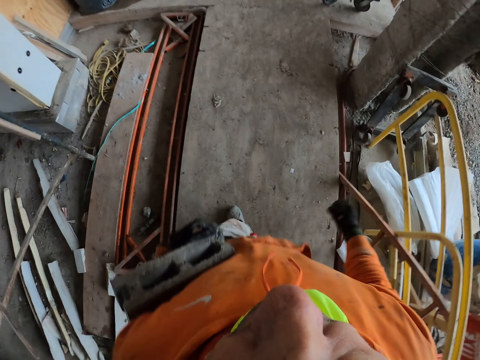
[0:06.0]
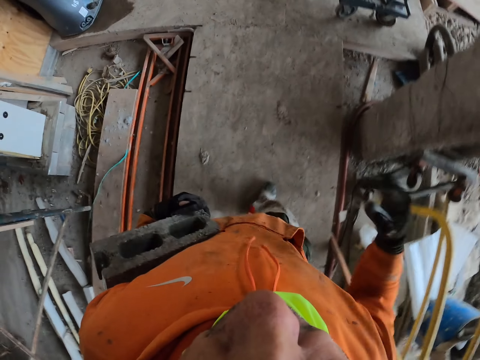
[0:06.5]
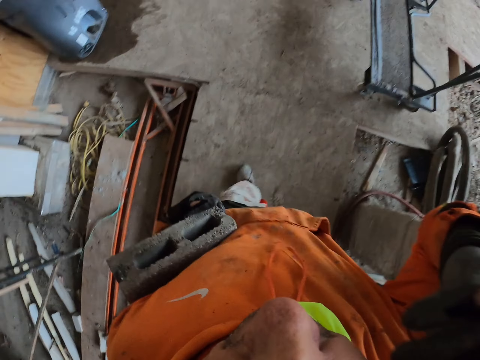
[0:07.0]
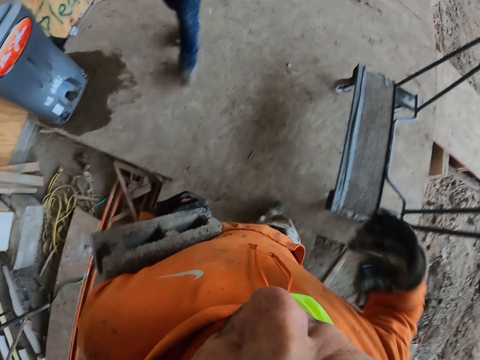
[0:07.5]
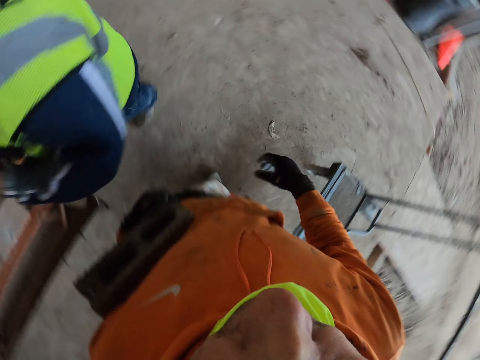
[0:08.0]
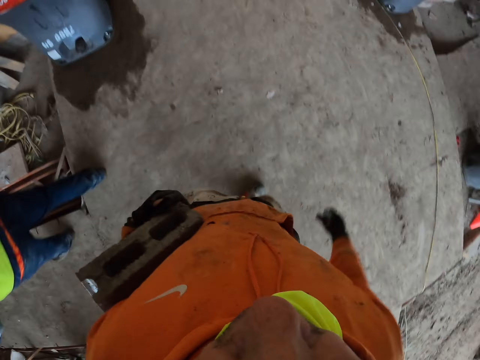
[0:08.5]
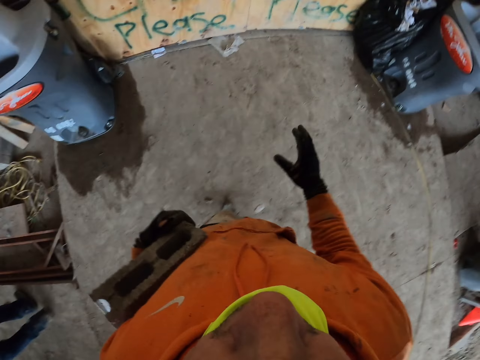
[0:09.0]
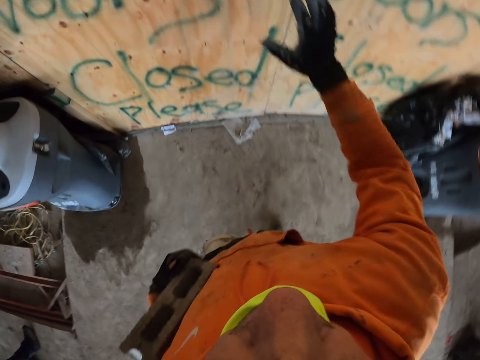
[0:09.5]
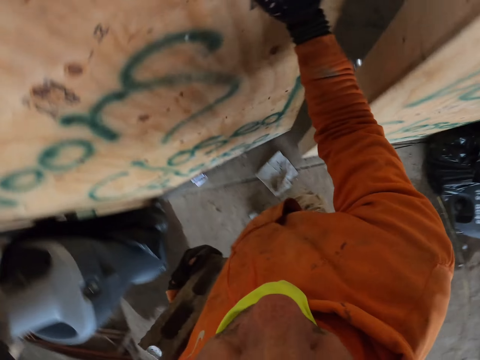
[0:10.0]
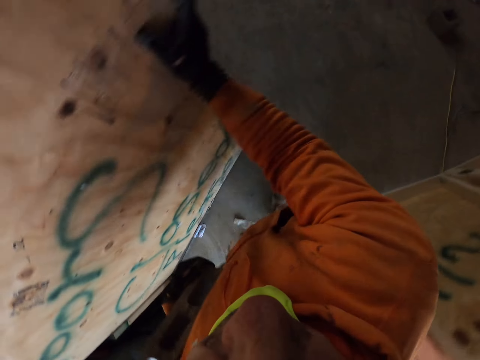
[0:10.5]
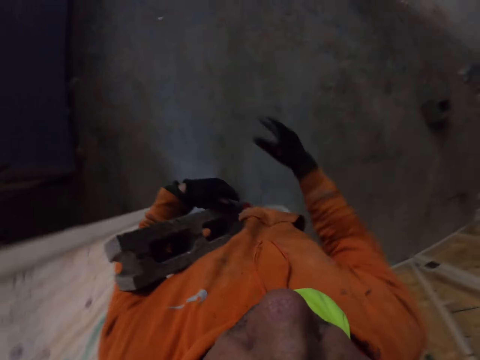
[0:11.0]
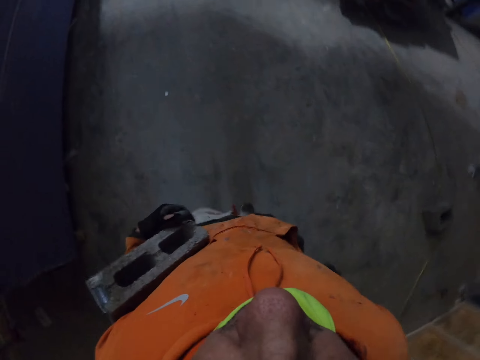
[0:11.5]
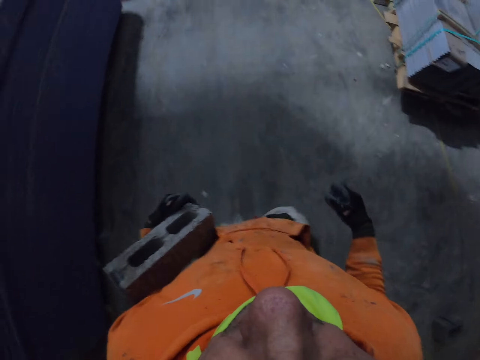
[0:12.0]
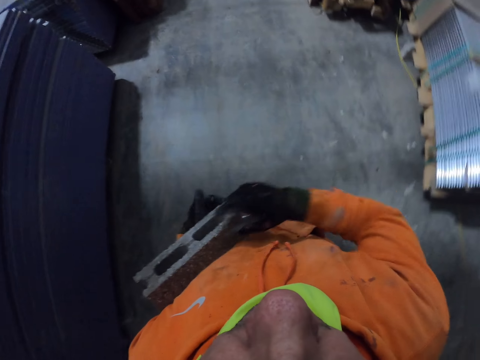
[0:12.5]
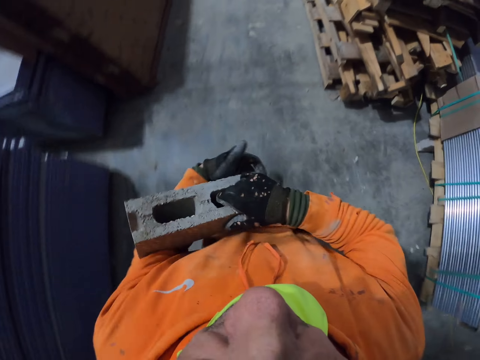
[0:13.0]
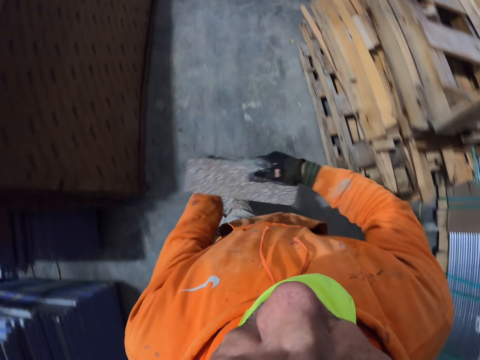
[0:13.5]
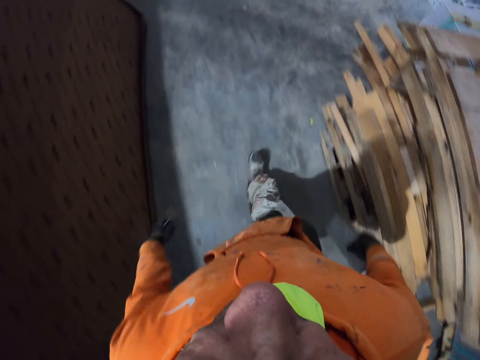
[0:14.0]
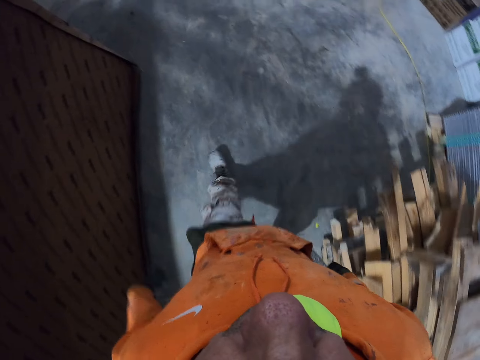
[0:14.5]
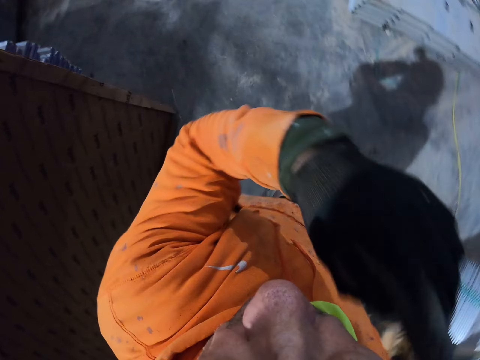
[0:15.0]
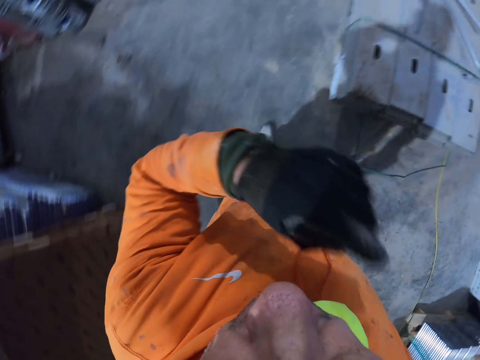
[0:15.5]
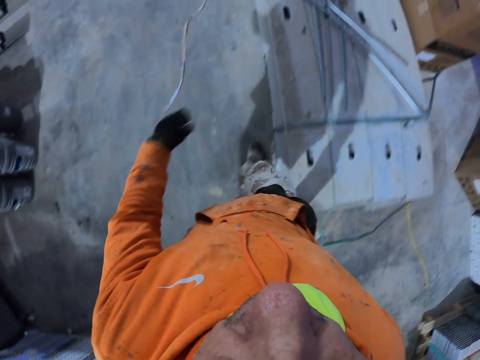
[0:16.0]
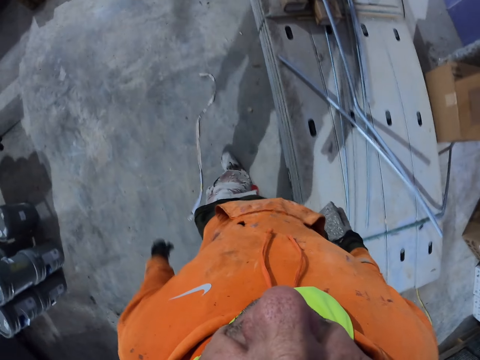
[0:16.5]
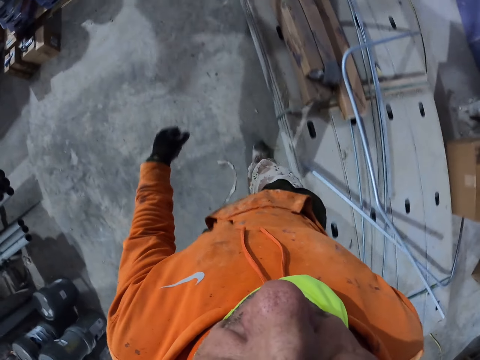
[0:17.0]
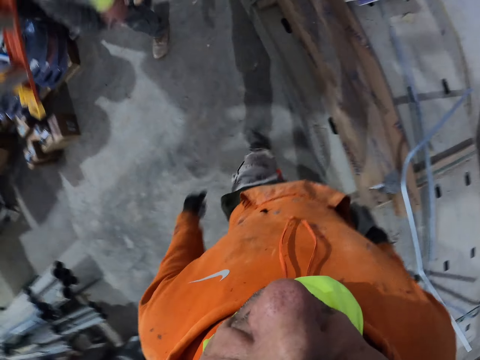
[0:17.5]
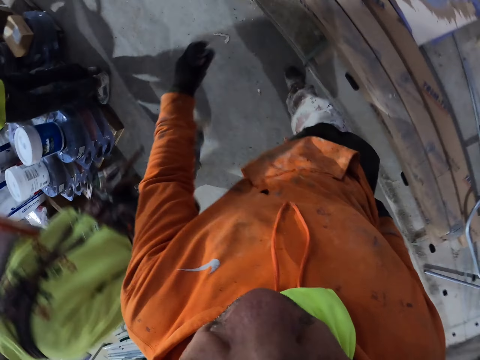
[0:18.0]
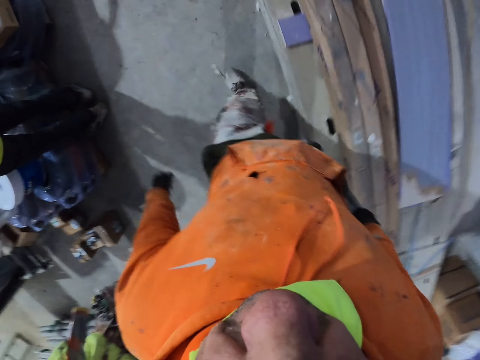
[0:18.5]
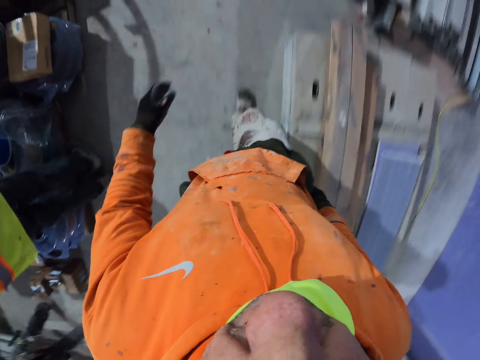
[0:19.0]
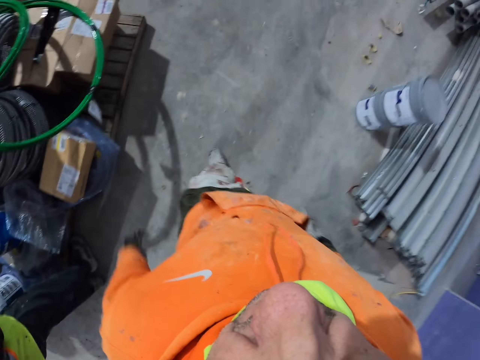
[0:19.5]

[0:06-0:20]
The camera wearer lifts his right hand. He walks in the building. He opens a door. He walks in the building. He passes the brick to the right hand. He walks in the building.

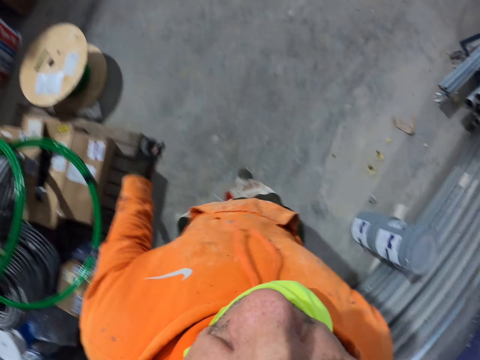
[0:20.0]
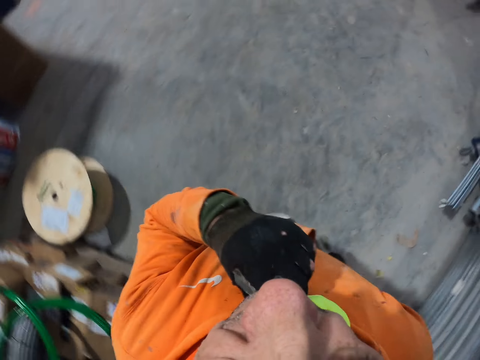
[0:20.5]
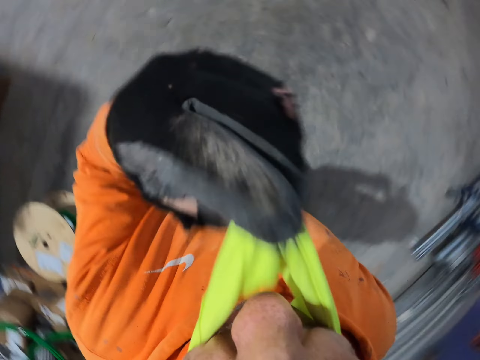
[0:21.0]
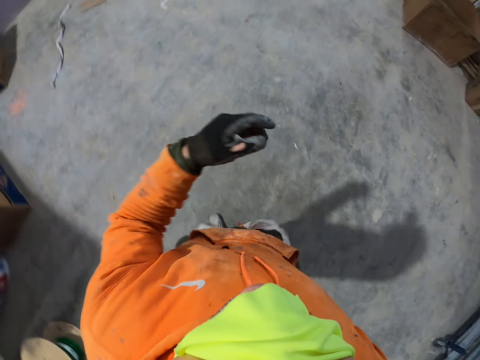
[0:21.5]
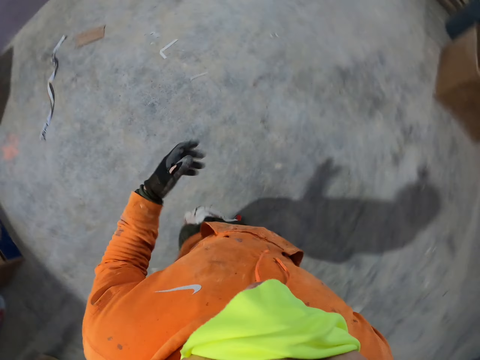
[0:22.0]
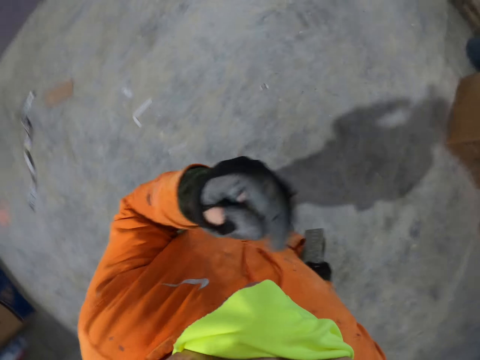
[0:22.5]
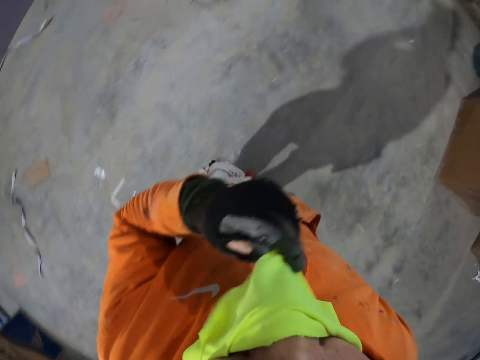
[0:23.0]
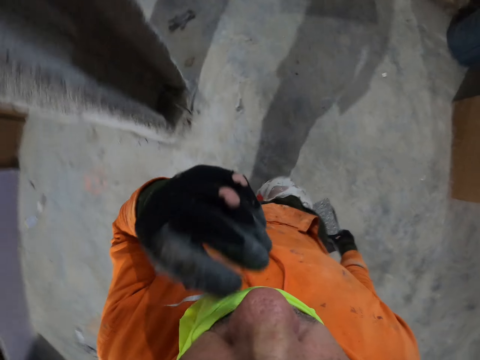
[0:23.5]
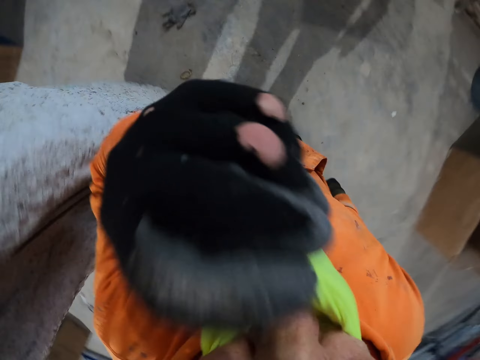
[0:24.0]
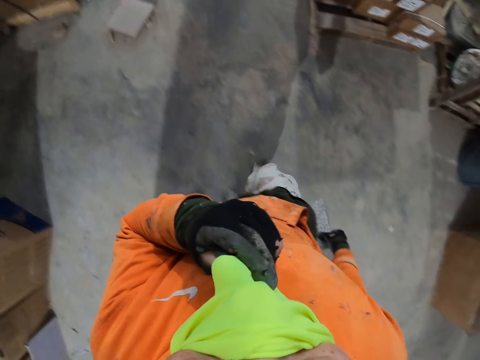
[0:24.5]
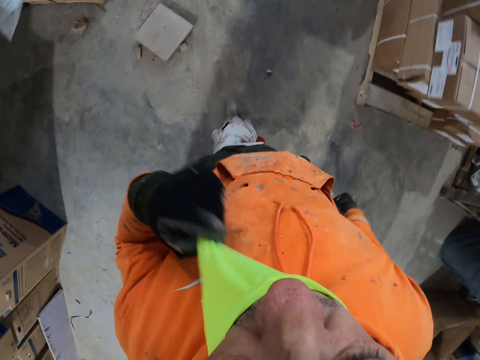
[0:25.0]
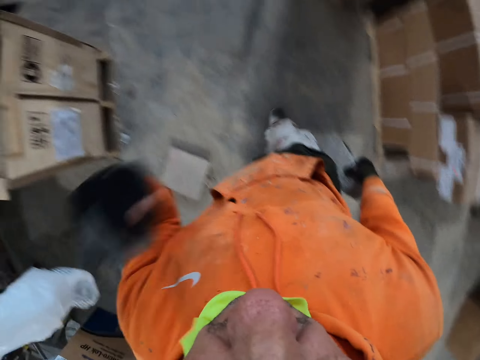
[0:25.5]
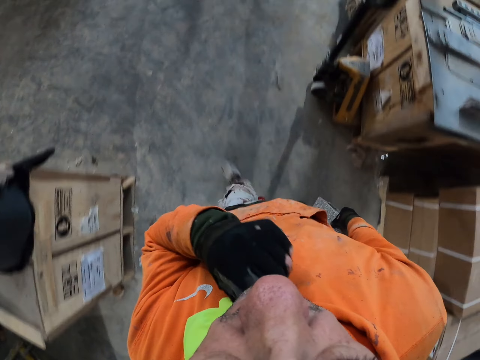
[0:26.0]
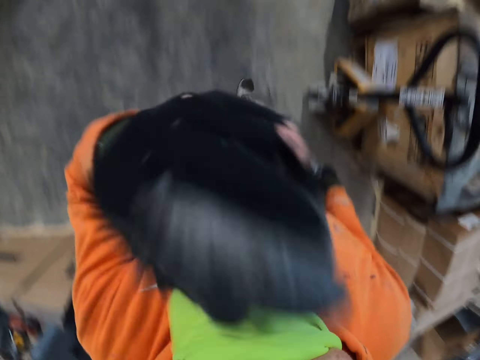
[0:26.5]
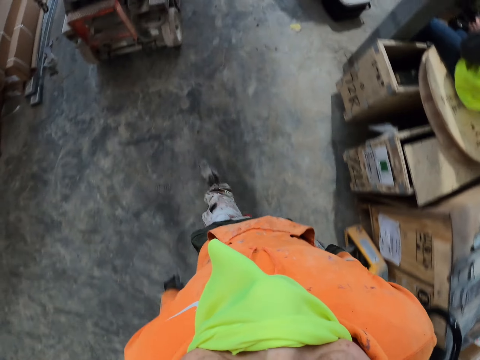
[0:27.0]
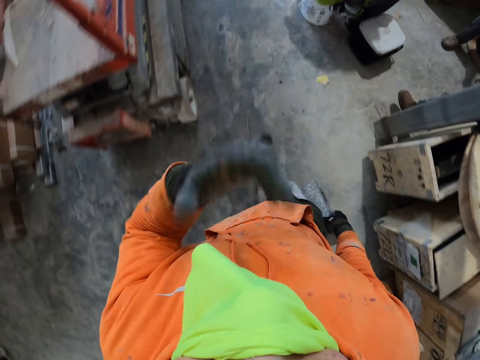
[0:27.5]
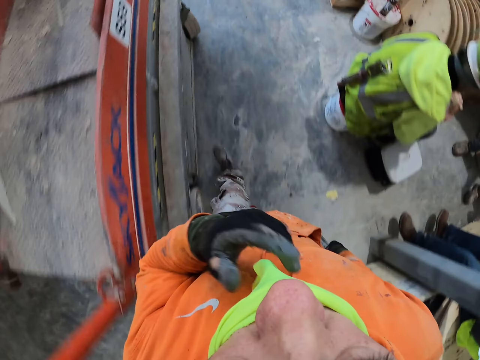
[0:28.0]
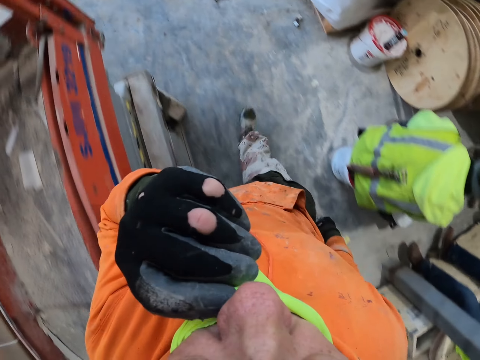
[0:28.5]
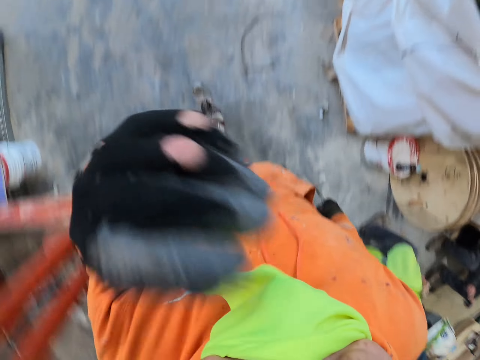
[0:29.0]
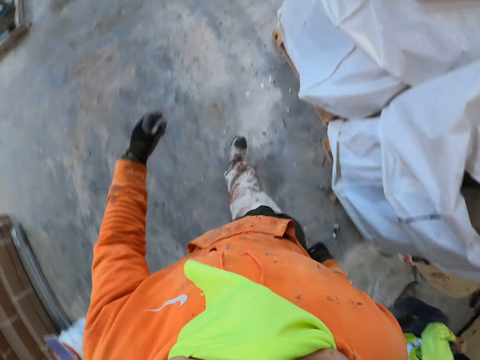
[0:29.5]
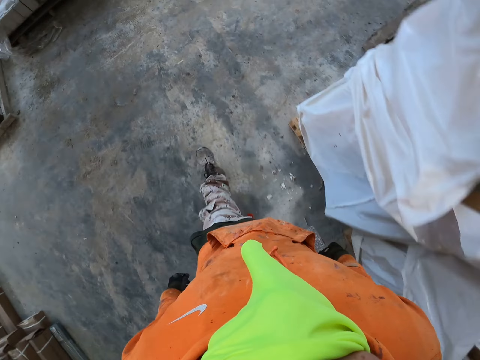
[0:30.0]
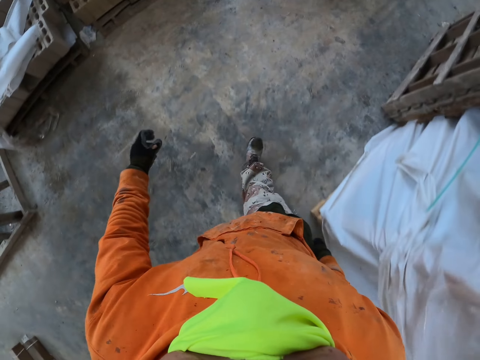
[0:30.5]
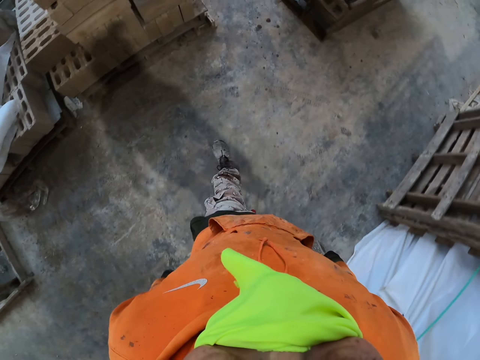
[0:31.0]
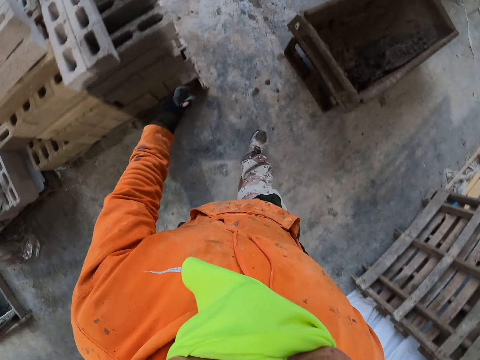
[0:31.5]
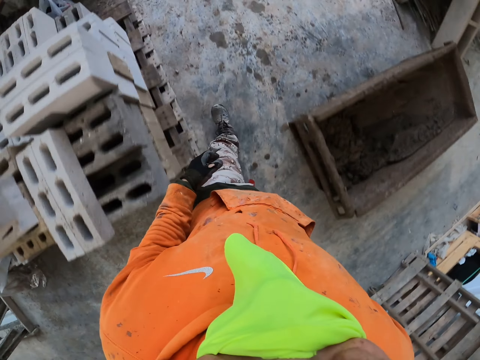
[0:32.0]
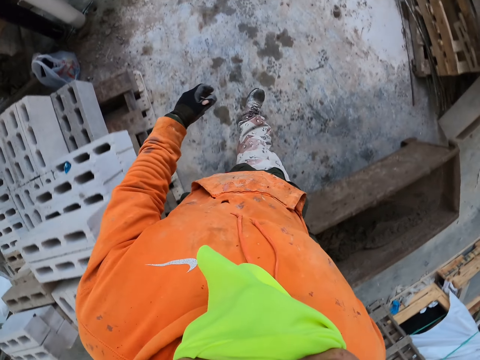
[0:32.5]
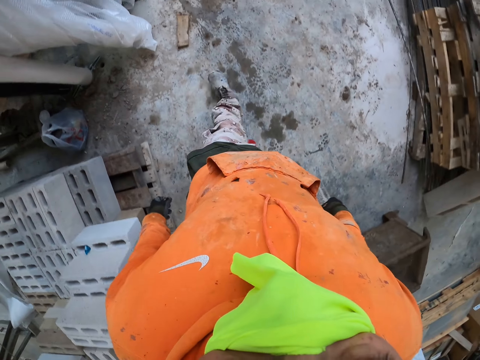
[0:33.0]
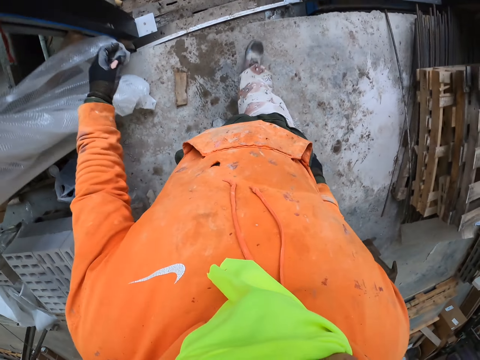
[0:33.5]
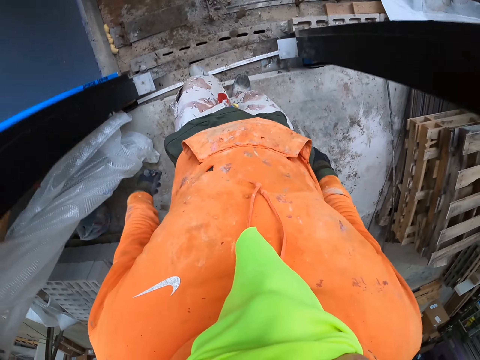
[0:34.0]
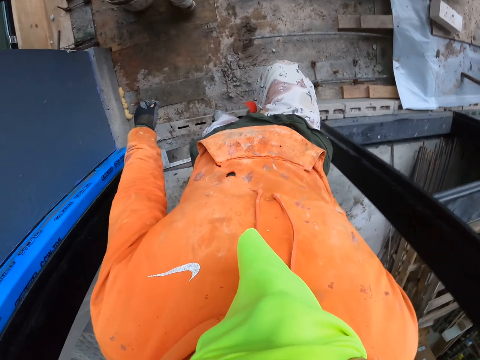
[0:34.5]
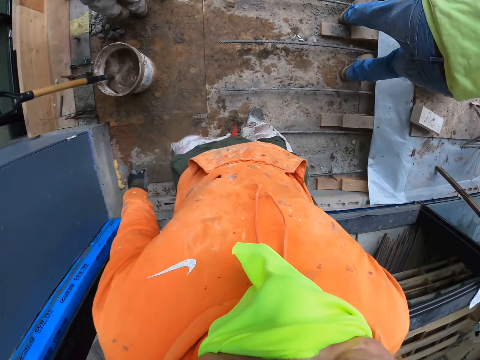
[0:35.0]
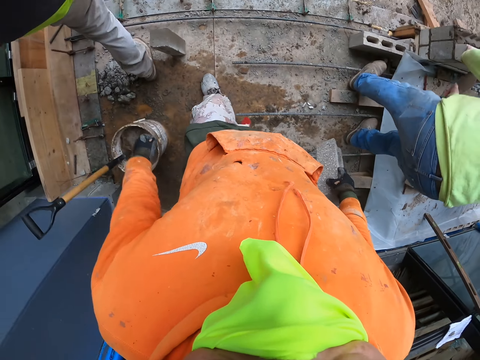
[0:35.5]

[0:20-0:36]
The camera wearer adjusts a mask on his face. He walks around the room. He adjusts the mask on his face. He walks around the room.
